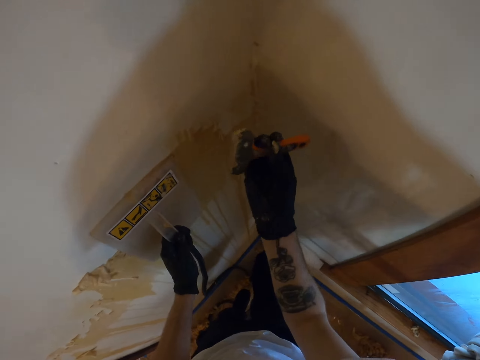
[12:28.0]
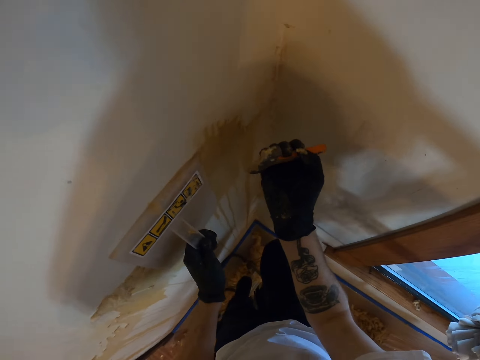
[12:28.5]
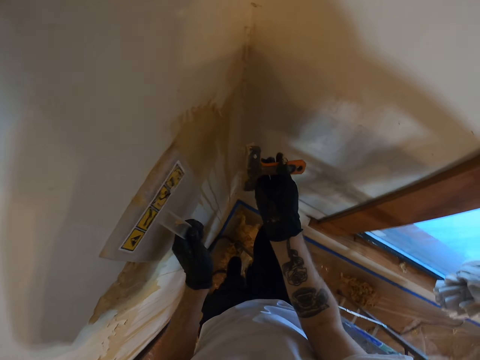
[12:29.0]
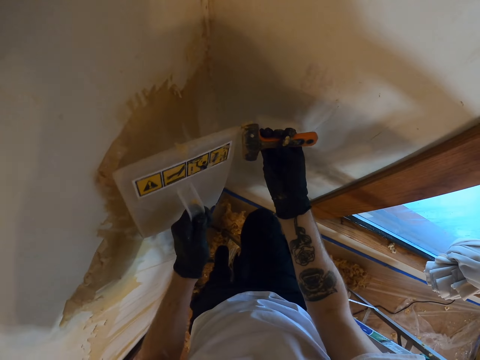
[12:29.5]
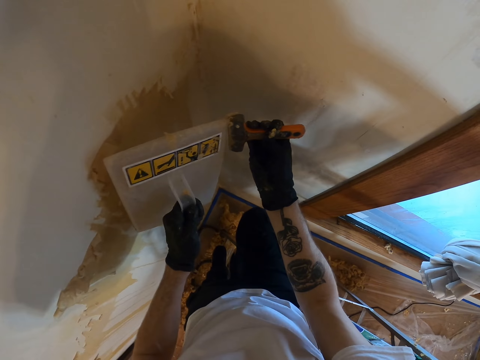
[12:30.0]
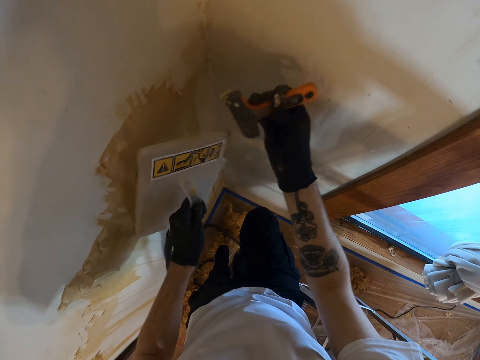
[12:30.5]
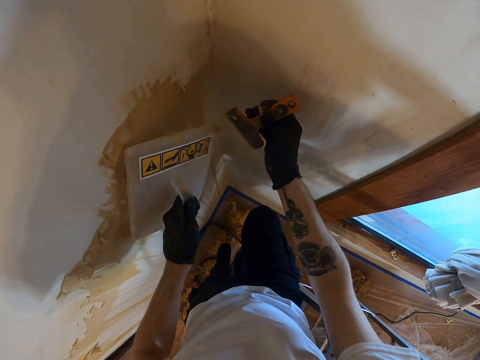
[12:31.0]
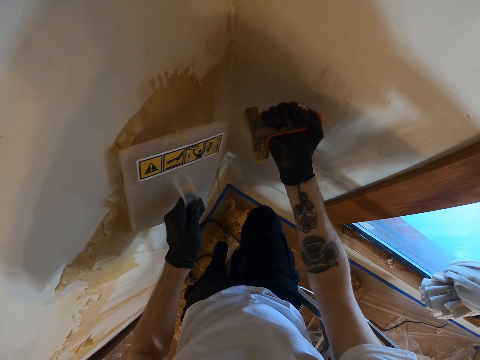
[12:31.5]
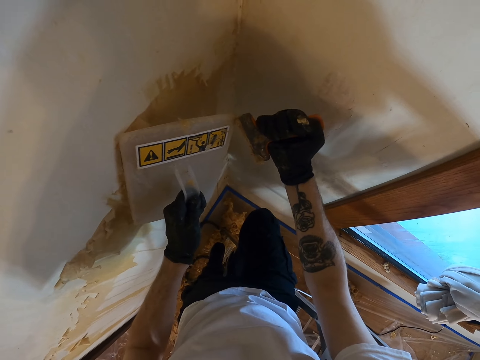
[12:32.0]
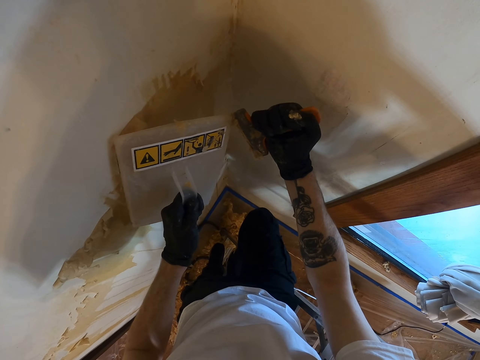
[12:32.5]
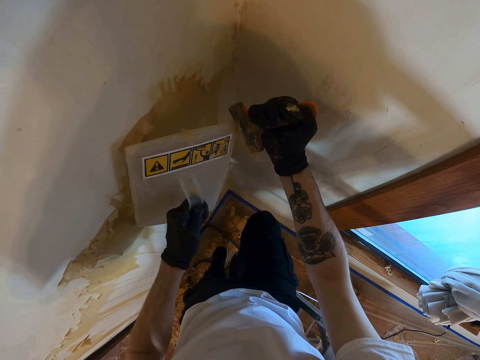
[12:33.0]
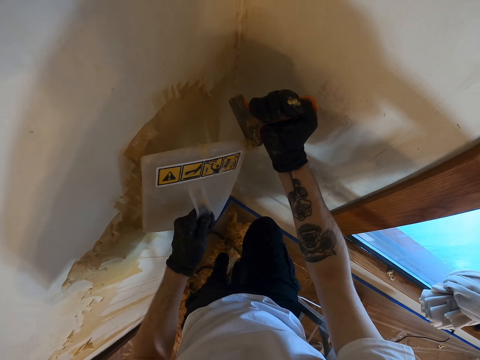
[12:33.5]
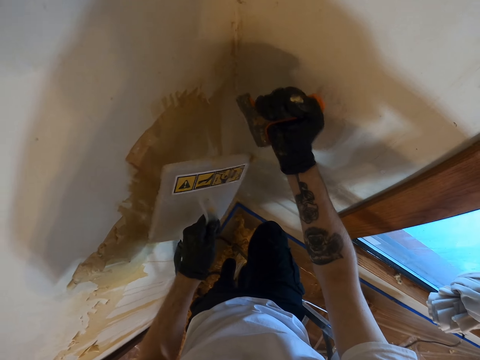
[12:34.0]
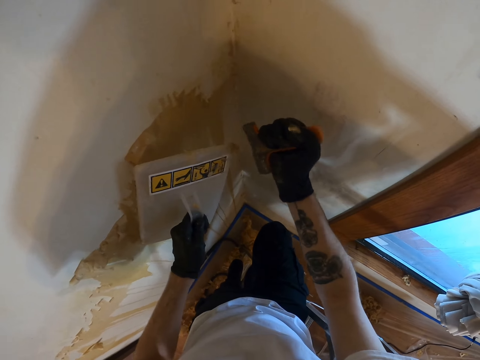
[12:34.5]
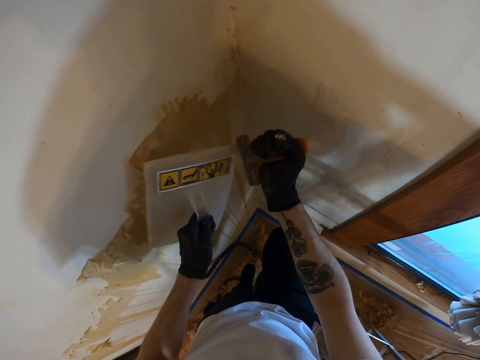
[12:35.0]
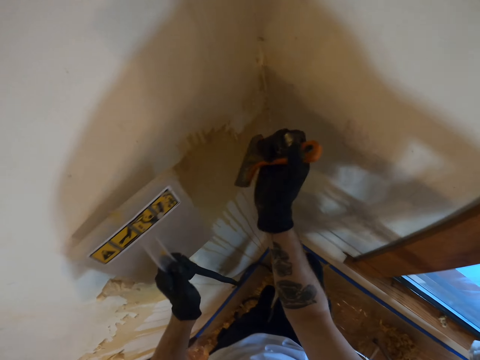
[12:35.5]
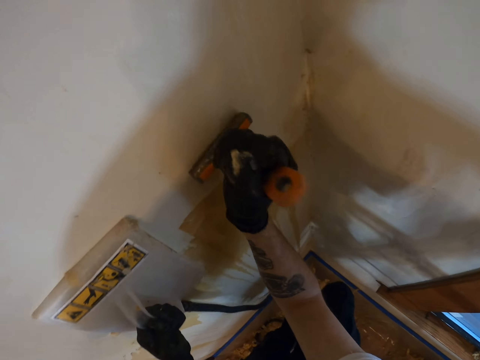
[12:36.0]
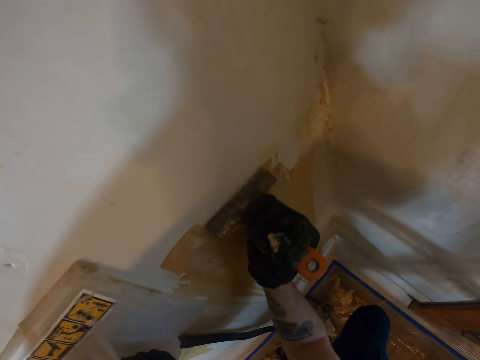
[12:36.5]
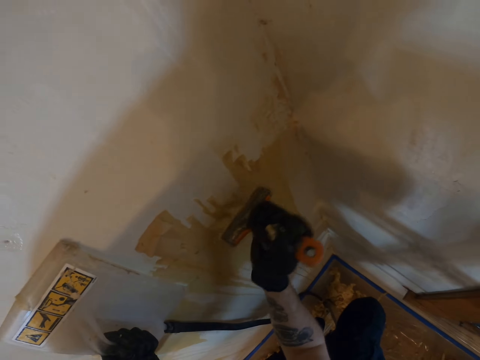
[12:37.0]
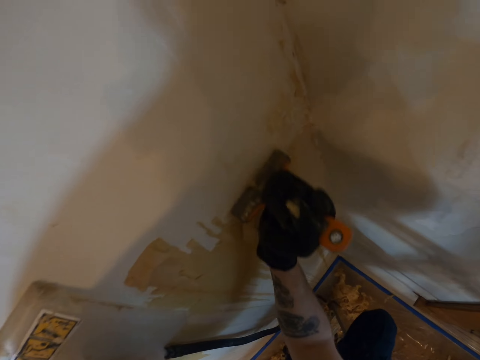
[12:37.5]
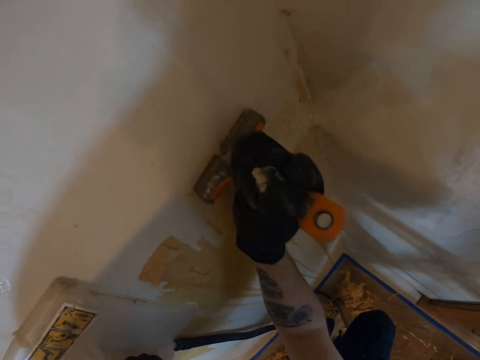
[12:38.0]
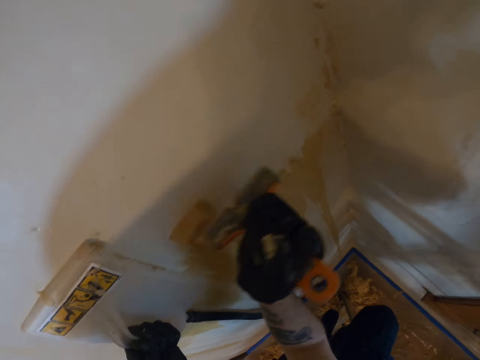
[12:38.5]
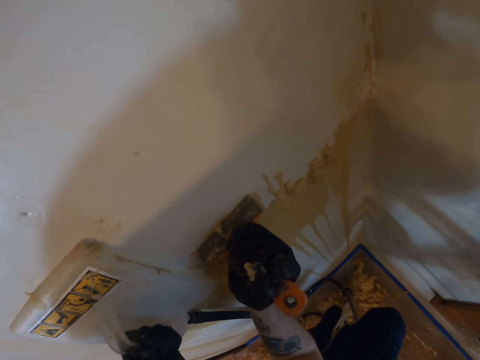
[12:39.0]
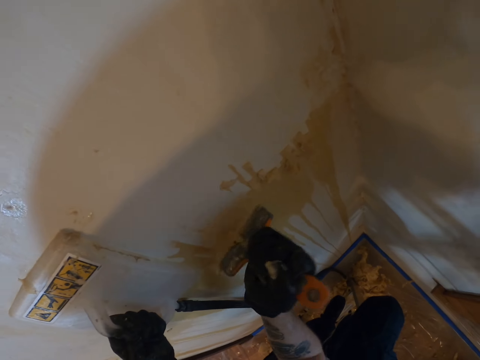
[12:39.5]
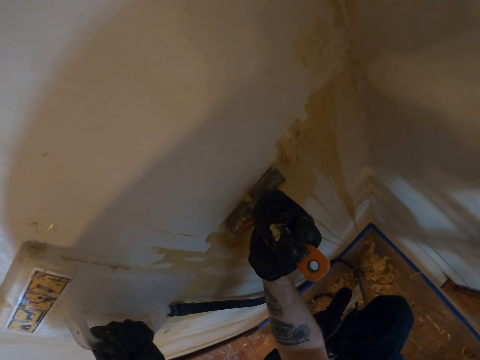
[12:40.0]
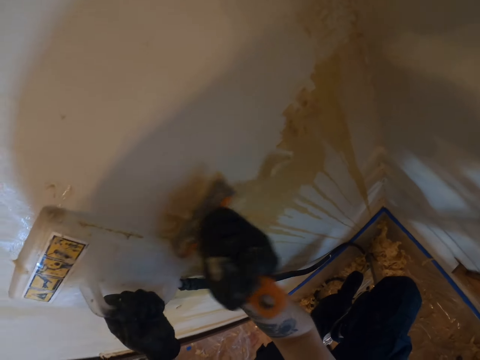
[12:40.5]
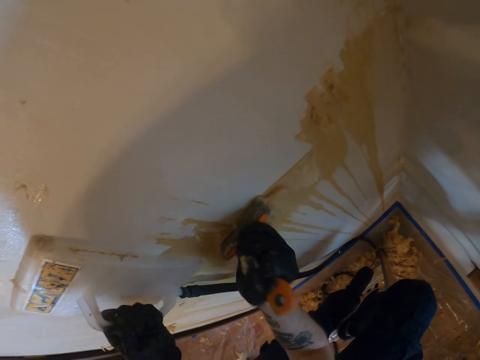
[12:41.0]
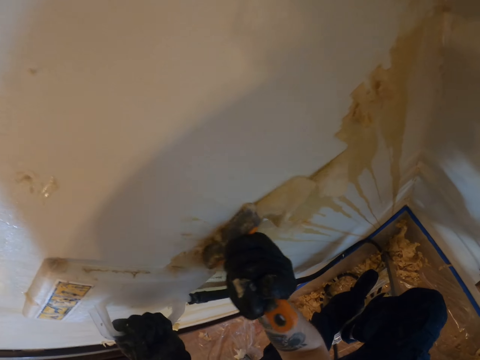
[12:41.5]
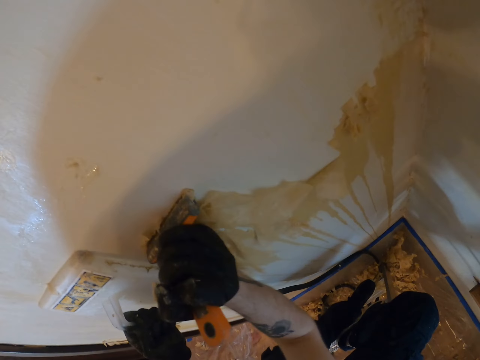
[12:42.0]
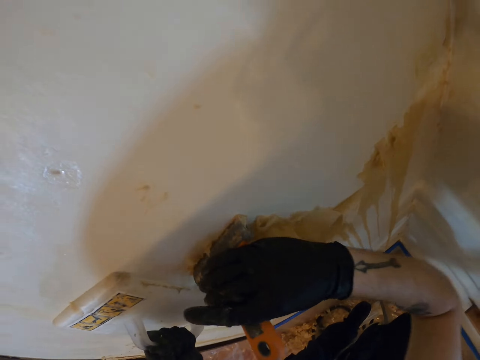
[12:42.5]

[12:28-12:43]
The camera wearer removes the wallpaper on the scraper with the wall steamer in the right hand. They place the wall steamer on the wall with the left hand. They remove the wallpaper on the wall with the scraper in the right hand.

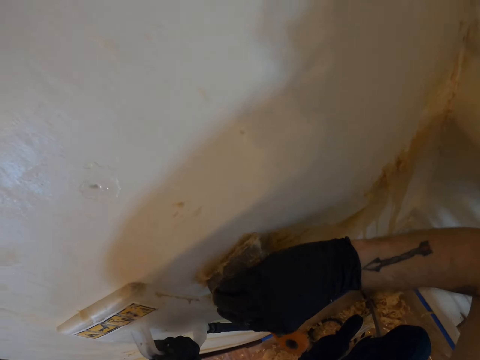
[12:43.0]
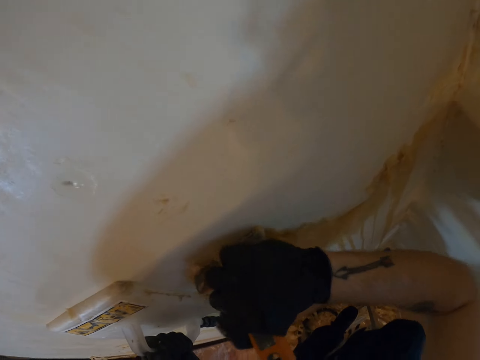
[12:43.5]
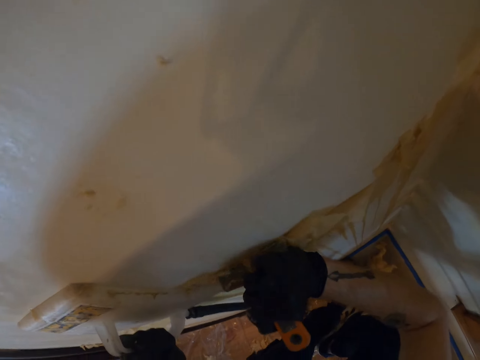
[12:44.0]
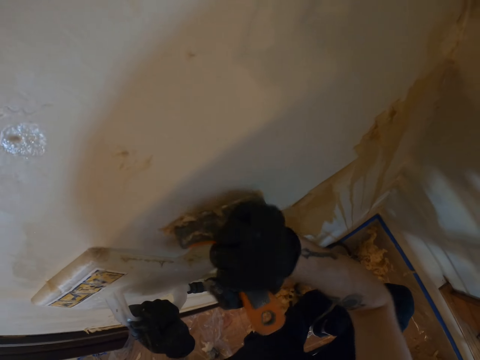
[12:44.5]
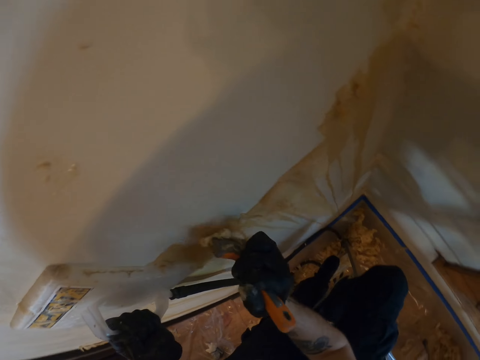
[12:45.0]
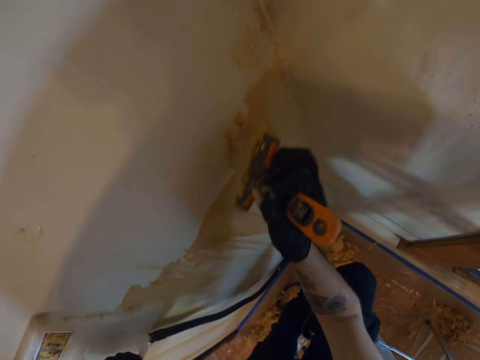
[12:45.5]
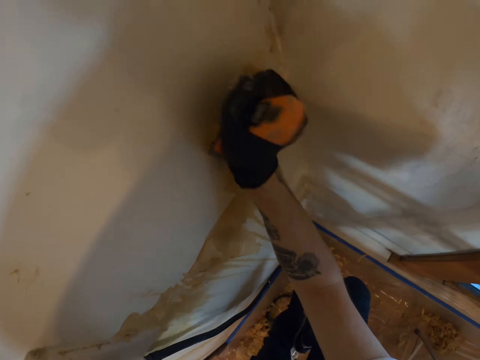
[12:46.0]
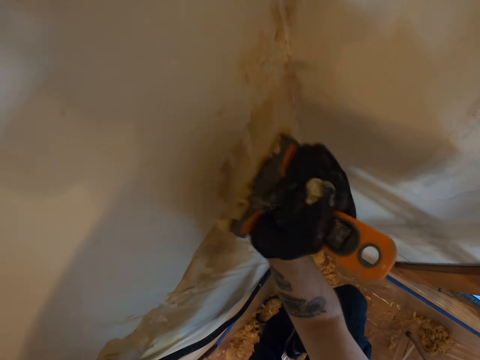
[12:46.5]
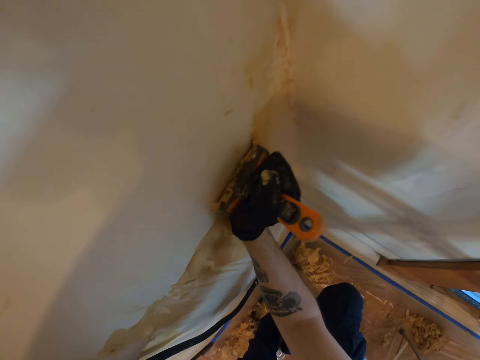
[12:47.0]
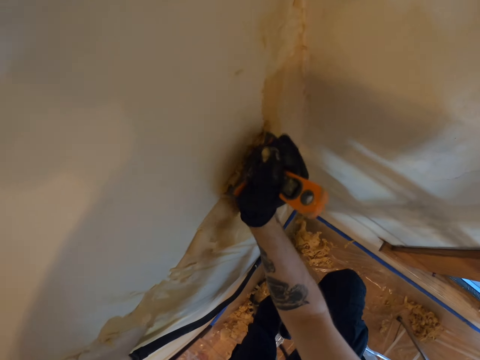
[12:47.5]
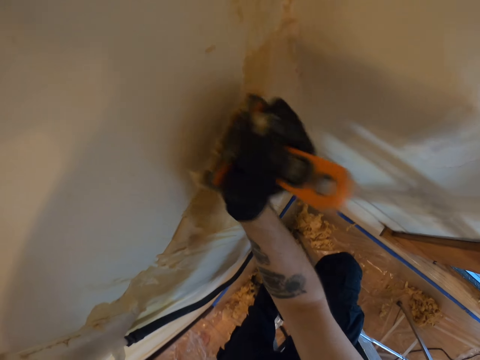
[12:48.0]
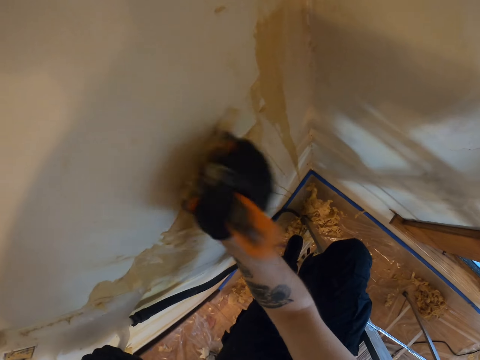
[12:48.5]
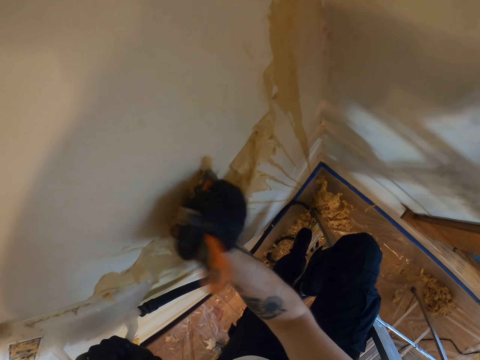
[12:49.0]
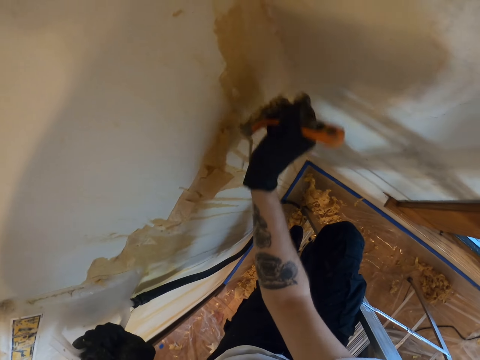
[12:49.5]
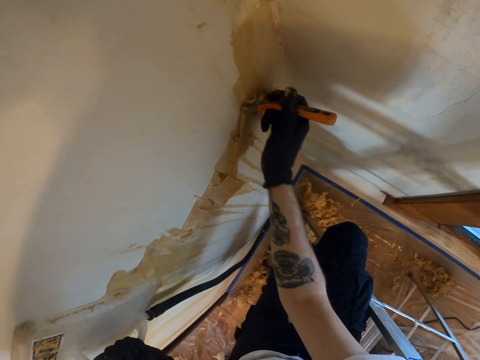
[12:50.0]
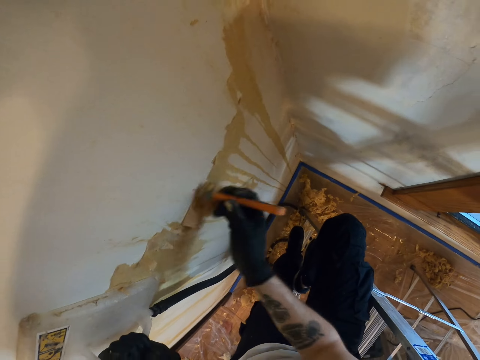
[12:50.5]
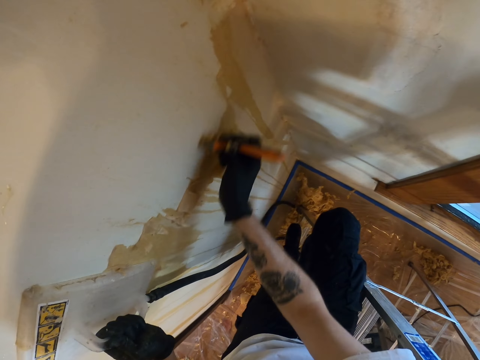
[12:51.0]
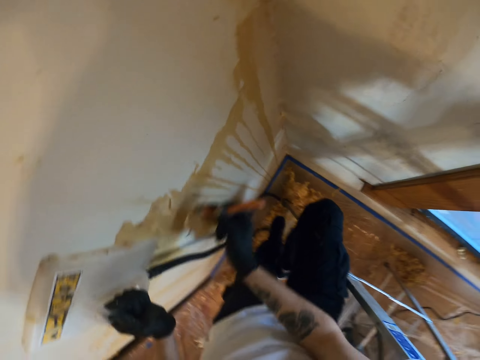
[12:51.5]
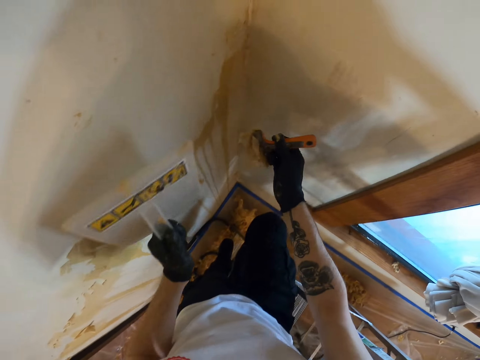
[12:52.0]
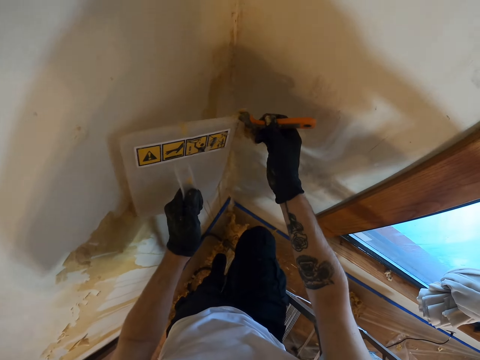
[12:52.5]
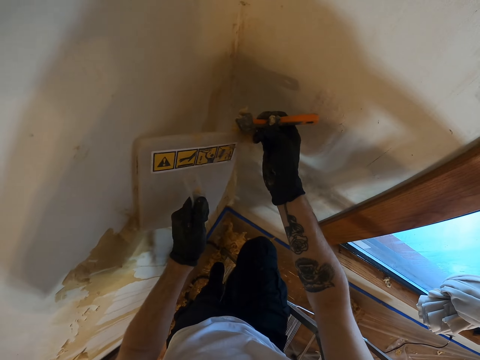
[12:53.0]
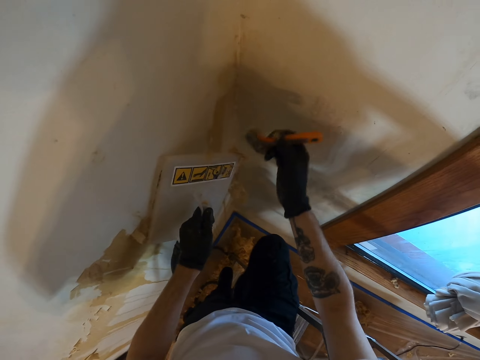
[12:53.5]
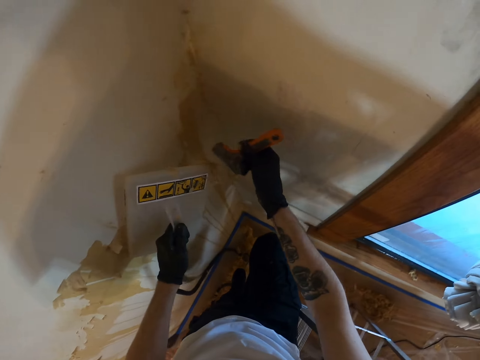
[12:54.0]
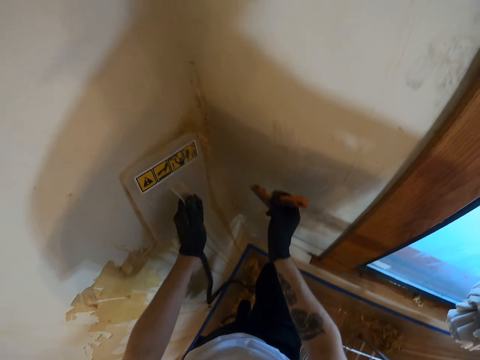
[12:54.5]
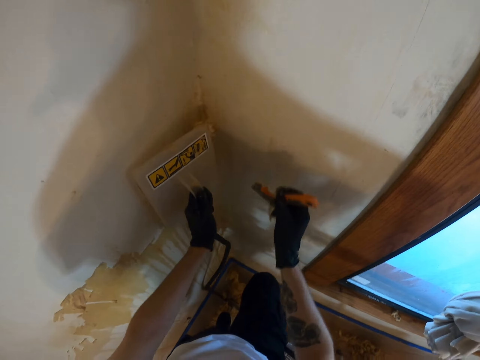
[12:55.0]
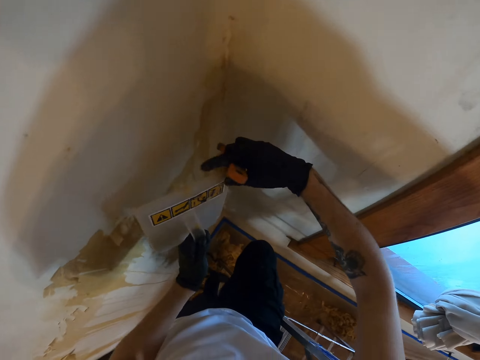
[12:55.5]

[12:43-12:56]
The camera wearer removes the wallpaper on the scraper with the wall steamer in the right hand. They remove the wallpaper on the wall steamer with the scraper in the right hand.
